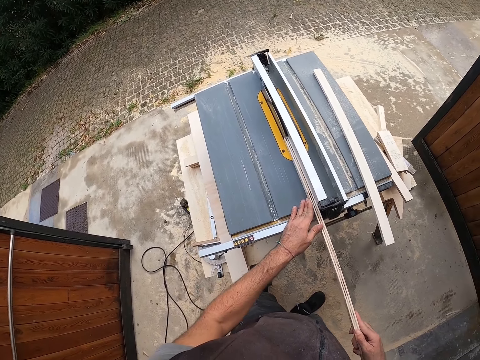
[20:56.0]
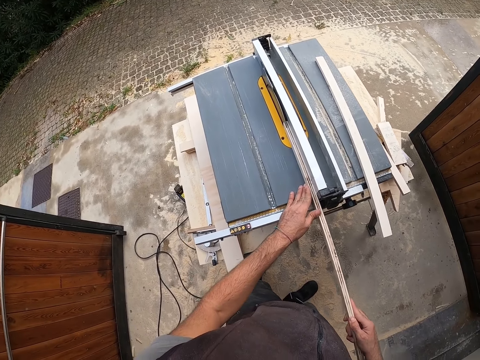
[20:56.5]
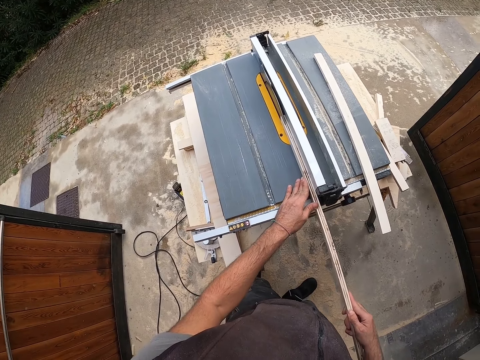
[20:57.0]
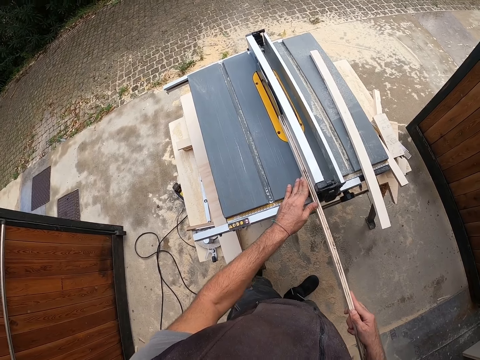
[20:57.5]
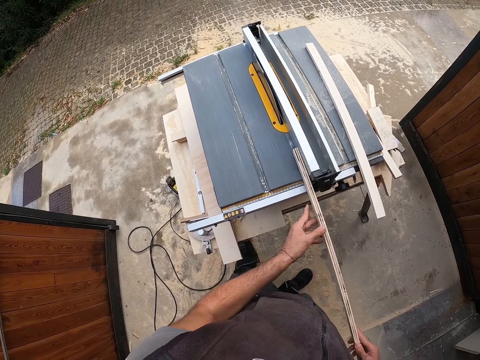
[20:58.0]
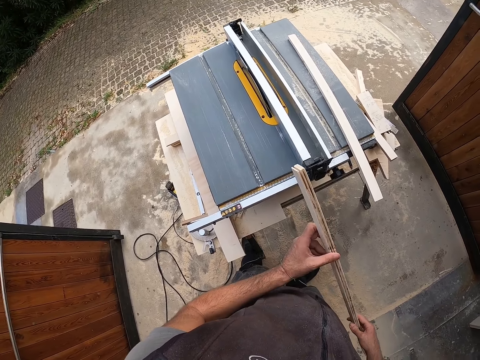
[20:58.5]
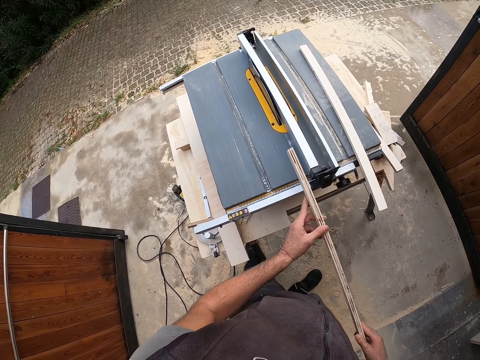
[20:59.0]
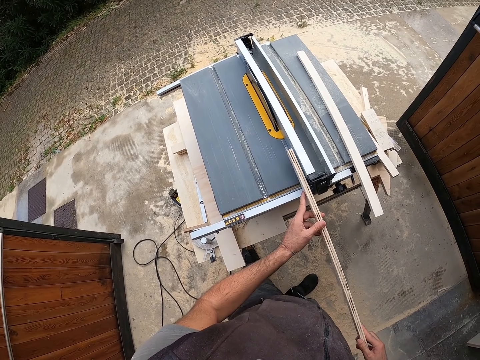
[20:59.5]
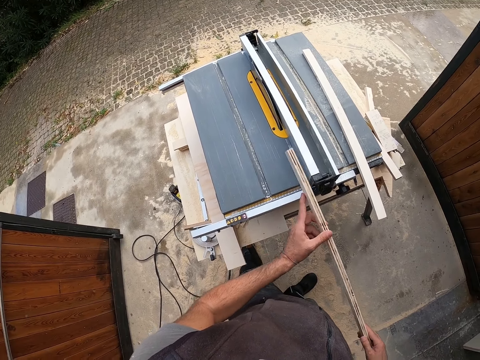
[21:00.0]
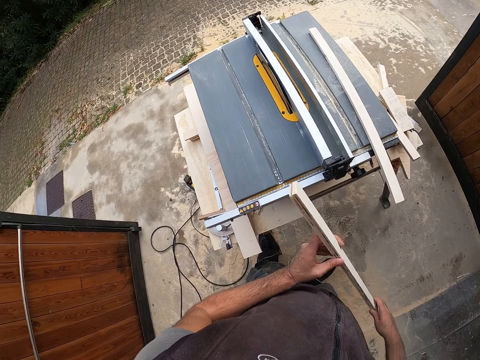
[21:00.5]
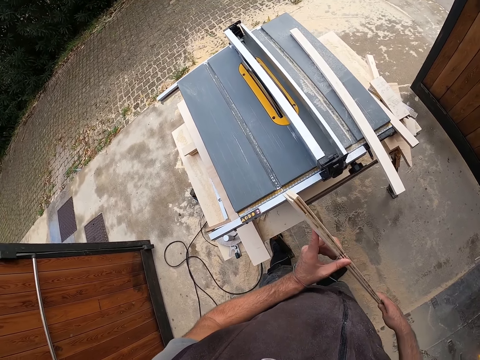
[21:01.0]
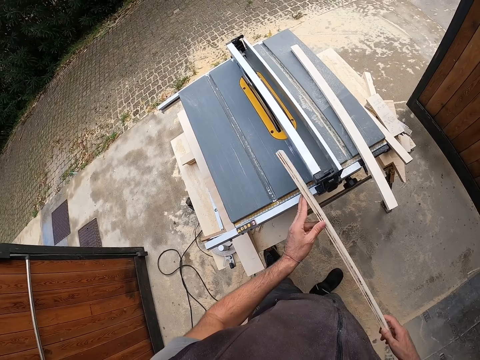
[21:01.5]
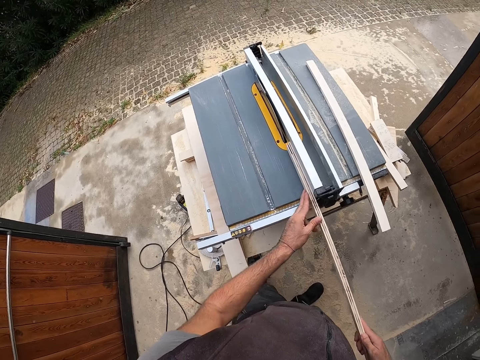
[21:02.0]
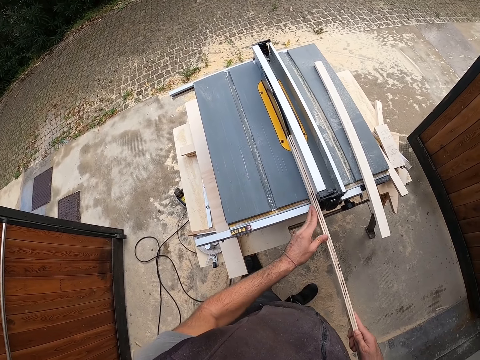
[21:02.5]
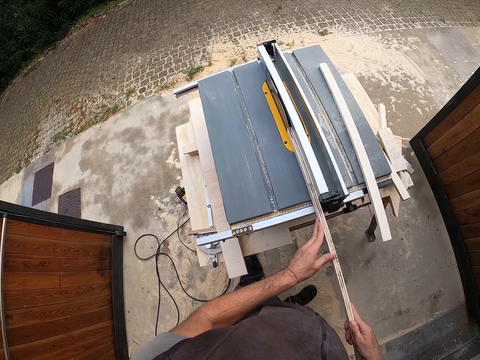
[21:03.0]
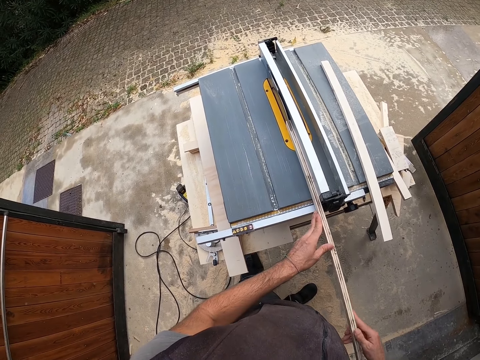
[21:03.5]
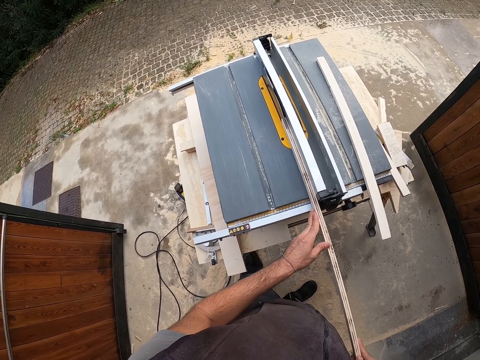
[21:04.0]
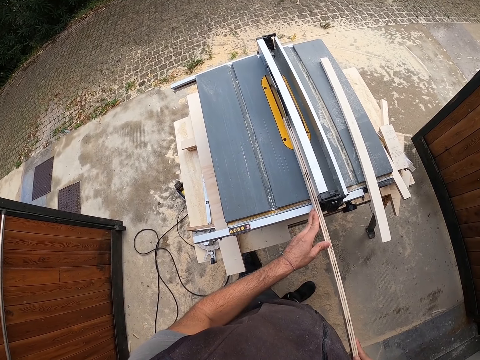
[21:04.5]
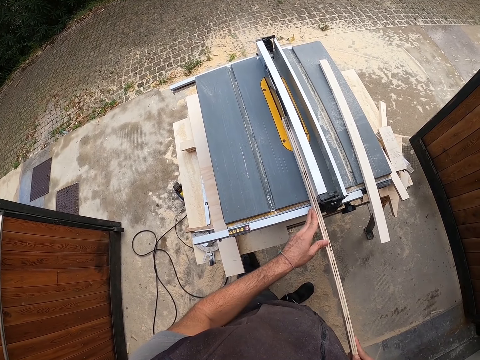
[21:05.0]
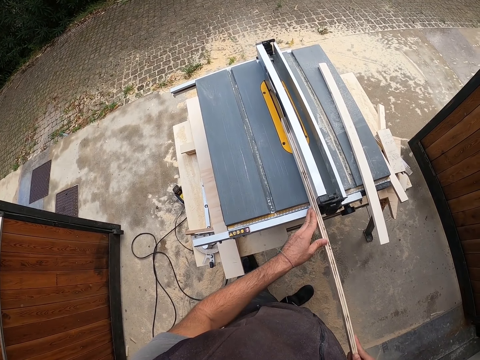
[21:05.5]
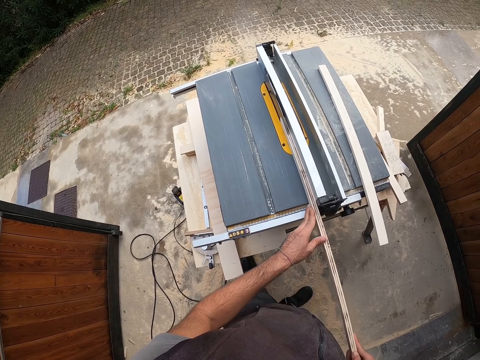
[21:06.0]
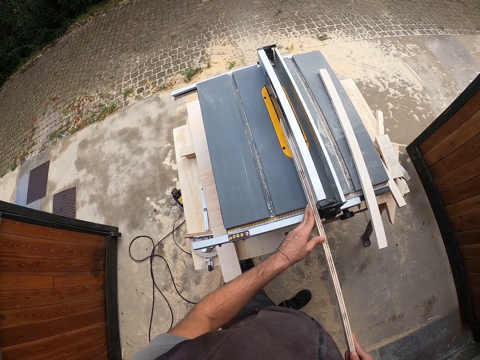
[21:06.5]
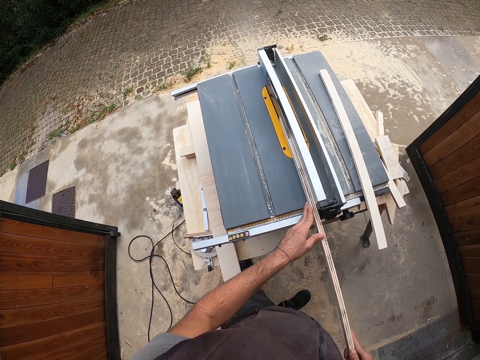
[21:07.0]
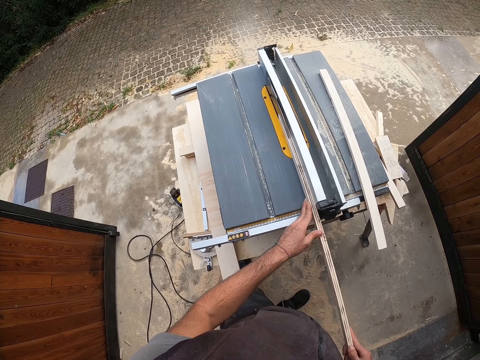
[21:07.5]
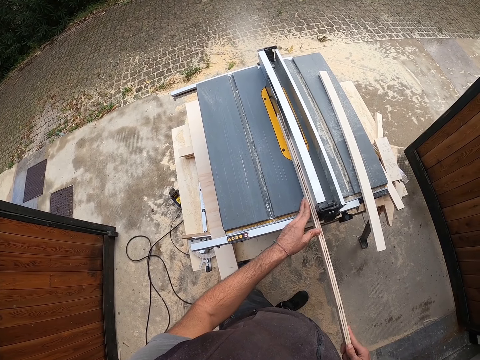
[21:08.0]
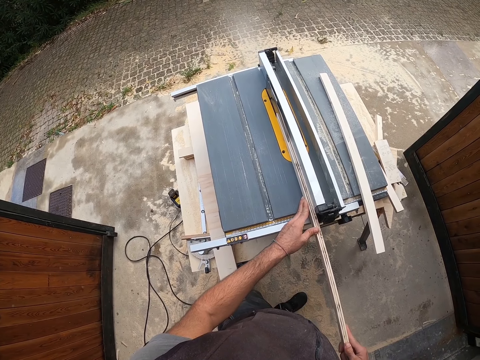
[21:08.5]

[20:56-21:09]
The camera wearer splits the wood with the table saw. He inspects the wood with both hands. He splits the wood with the table saw again.

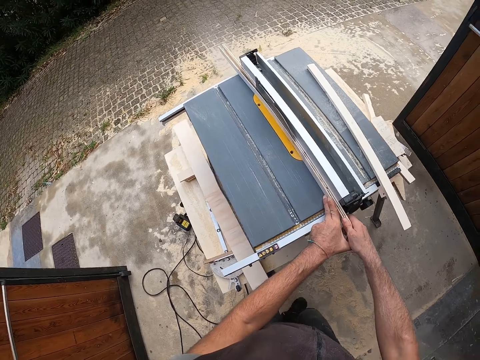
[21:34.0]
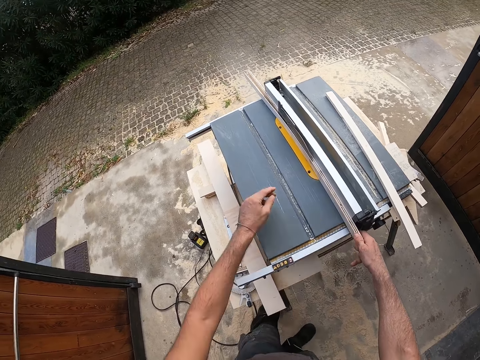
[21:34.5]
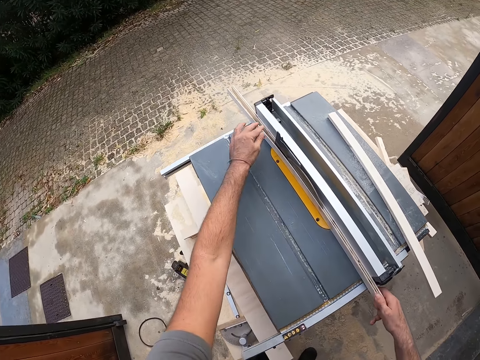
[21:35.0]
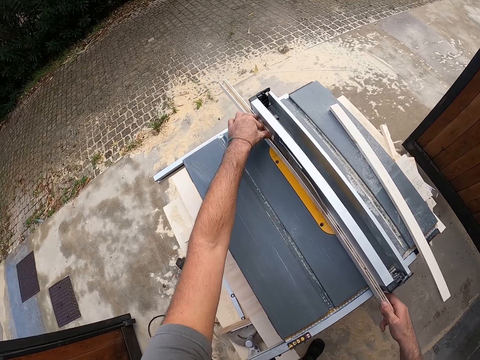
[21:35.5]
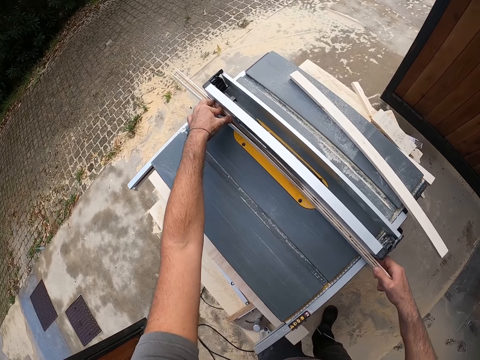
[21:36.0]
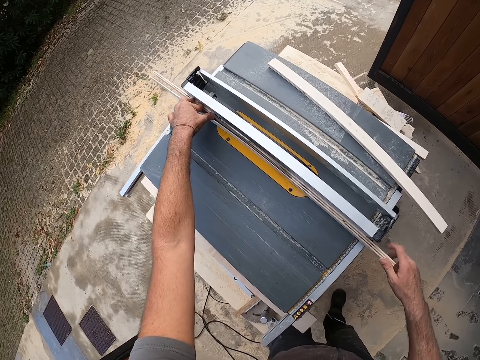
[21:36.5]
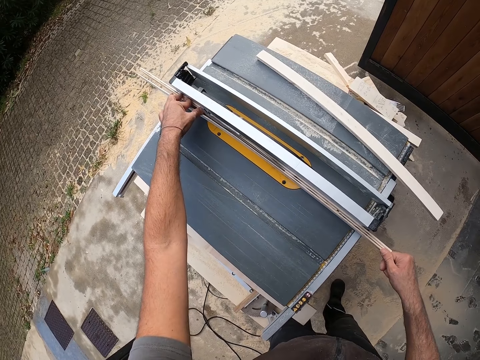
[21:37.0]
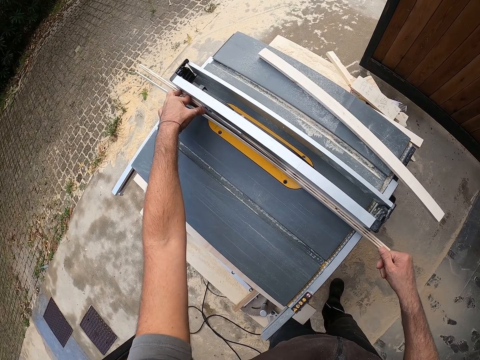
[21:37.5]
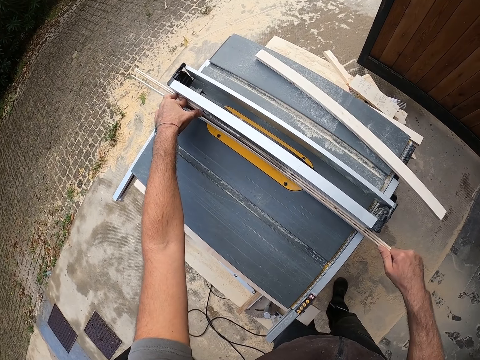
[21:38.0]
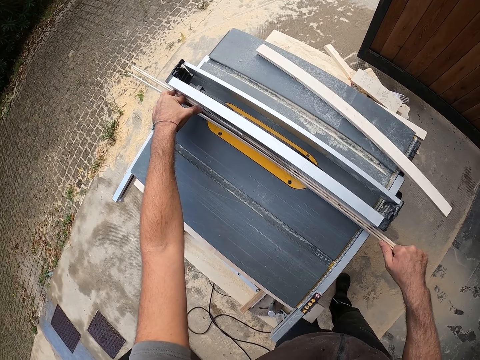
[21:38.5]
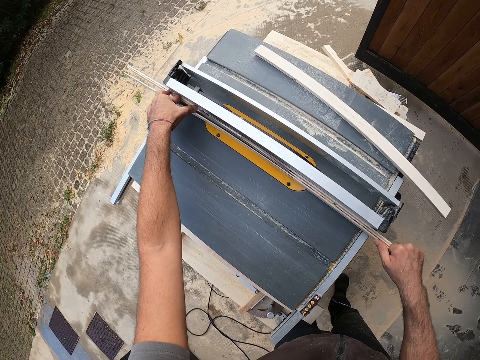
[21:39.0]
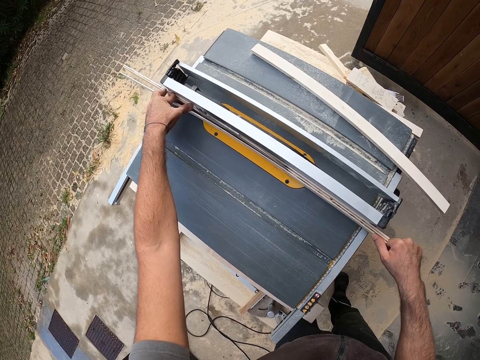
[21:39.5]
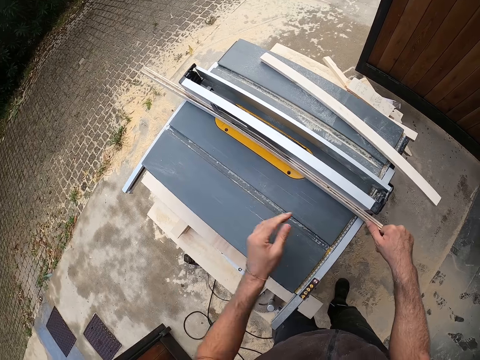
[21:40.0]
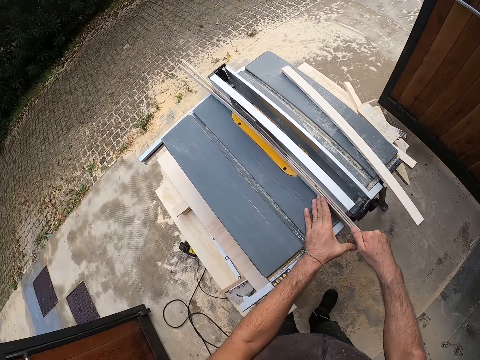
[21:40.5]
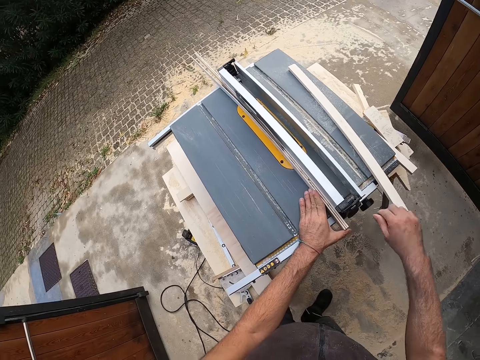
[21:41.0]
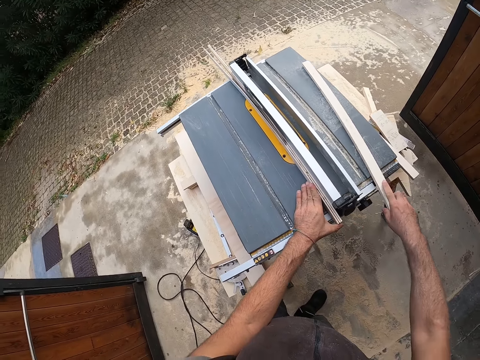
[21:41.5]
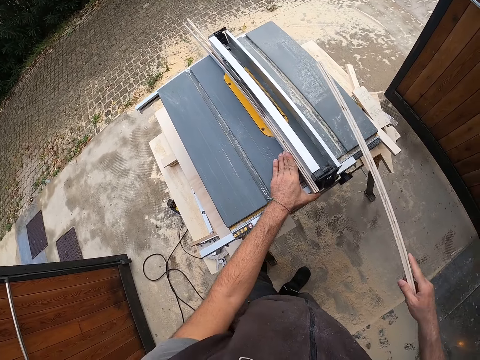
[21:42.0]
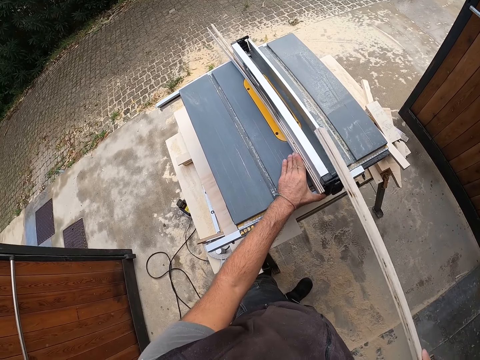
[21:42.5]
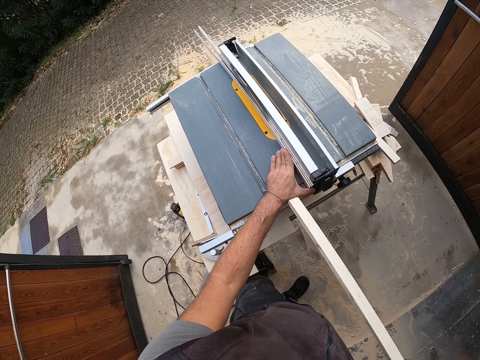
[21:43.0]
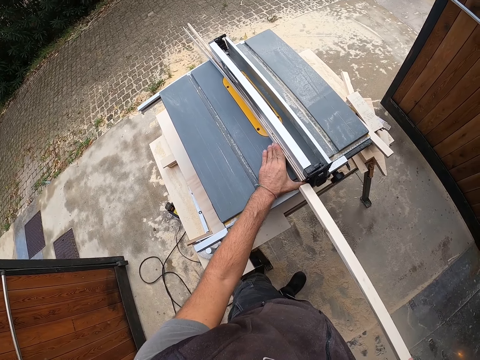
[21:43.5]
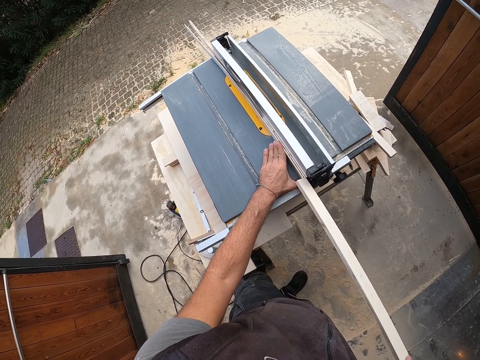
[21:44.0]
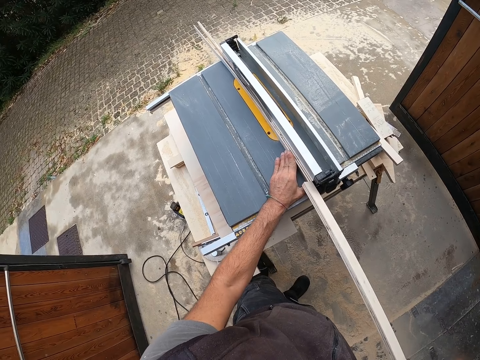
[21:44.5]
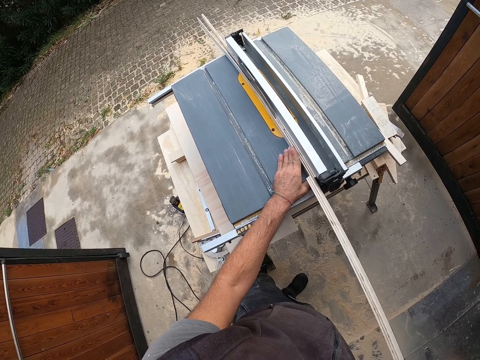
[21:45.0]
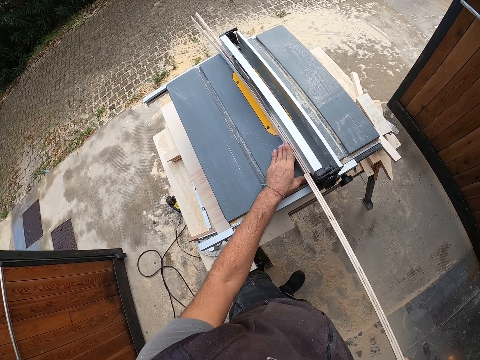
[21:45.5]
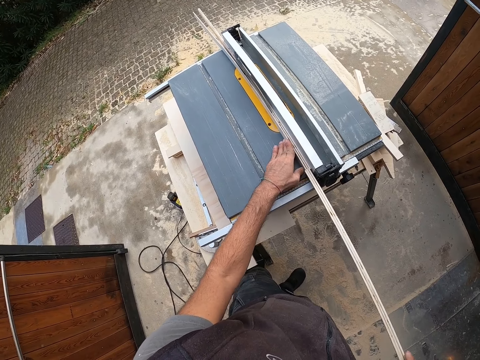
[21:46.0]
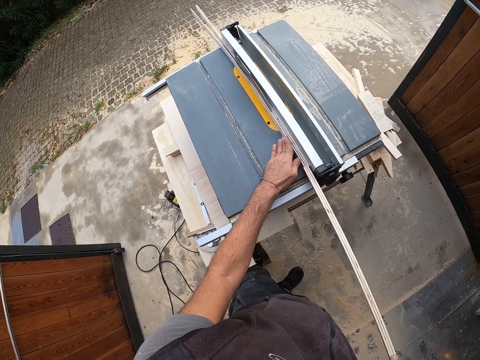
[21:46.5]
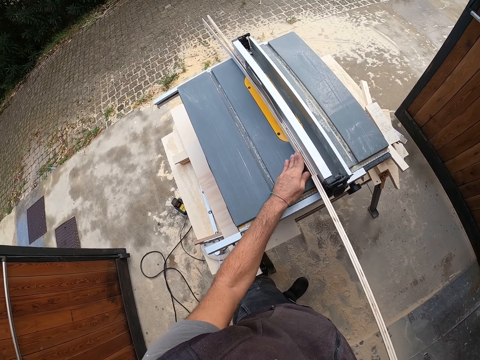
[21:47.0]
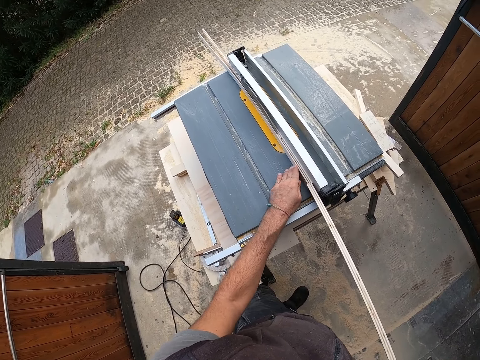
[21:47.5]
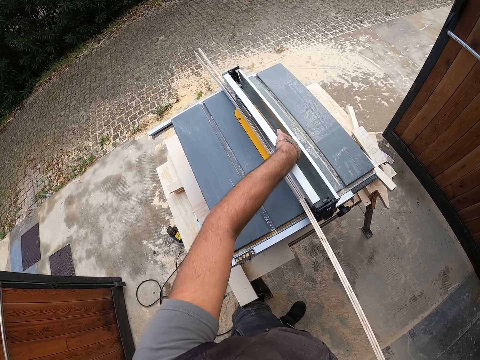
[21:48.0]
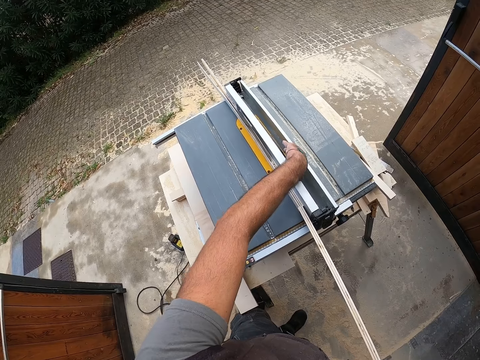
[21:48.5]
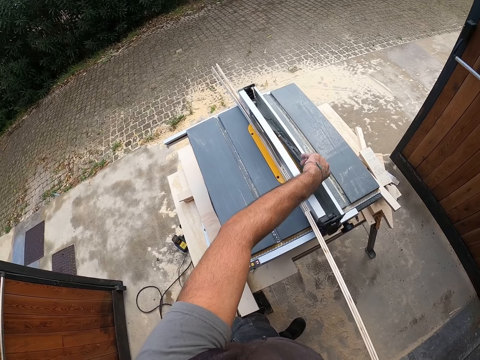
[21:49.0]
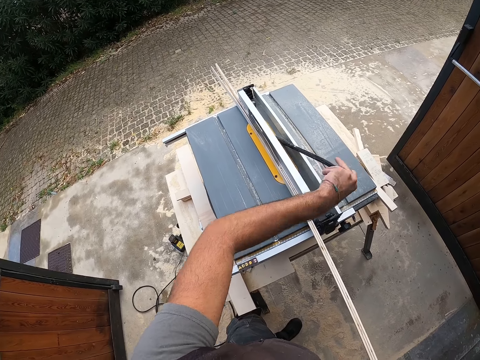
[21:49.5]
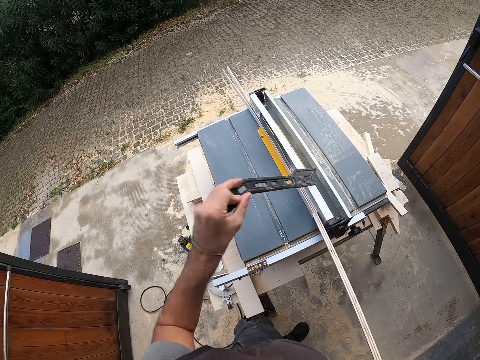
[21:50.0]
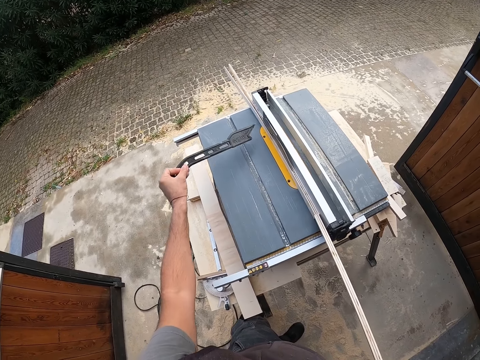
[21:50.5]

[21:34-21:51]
The camera wearer holds the split wood end with his left hand. He holds the other end of the table saw machine. He holds the unsplit end with both hands. He picks up the wood with his right hand. He pushes the unsplit wood with the wood in his right hand. He touches the push stick with his left hand. He picks up the push stick with his left hand.
